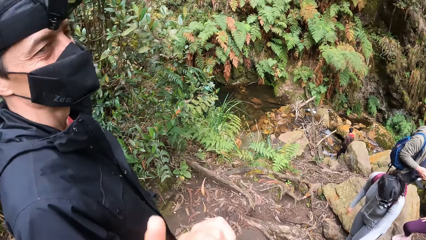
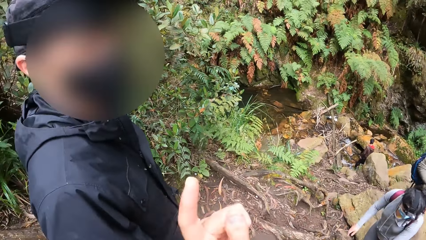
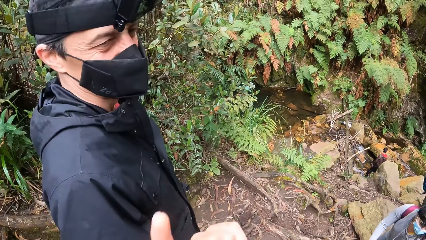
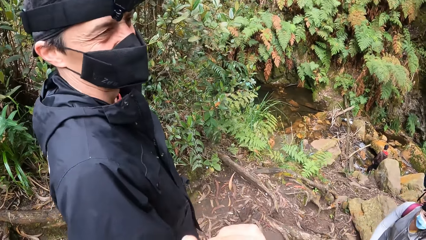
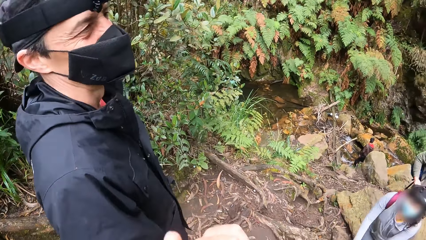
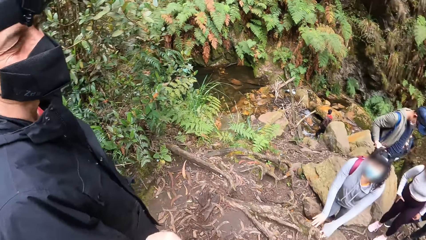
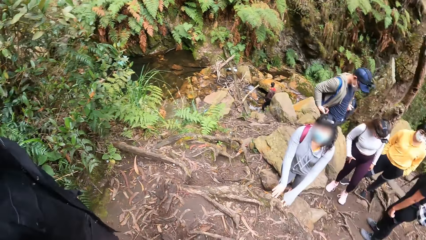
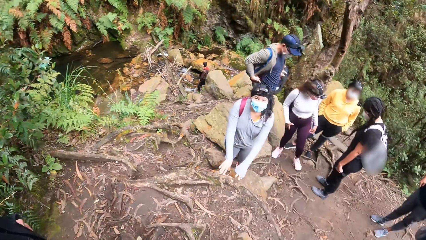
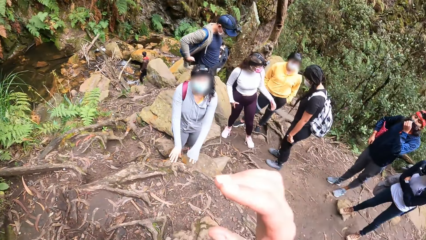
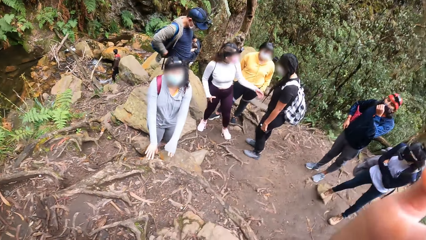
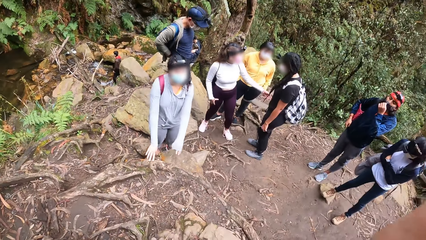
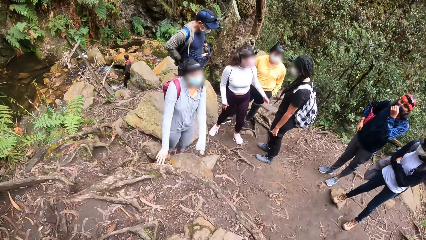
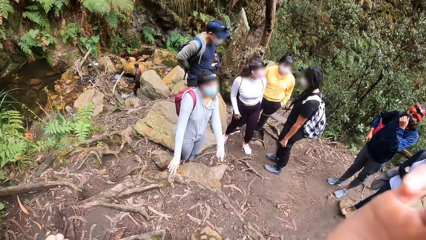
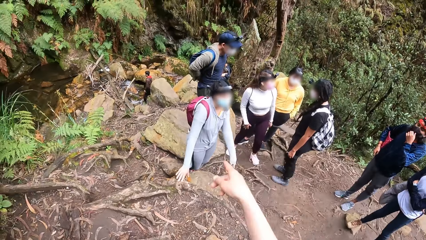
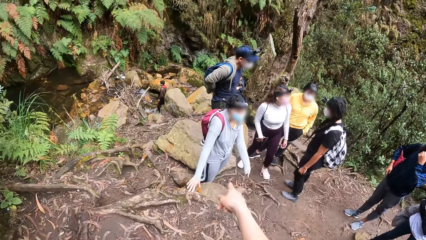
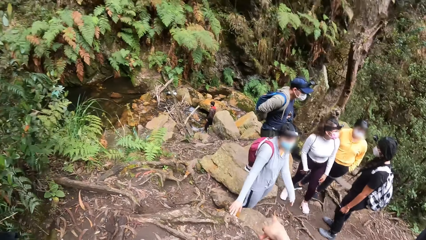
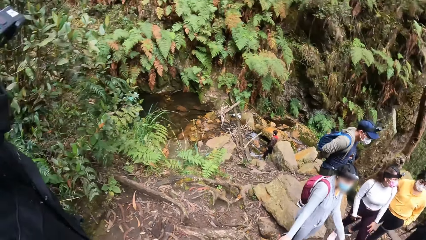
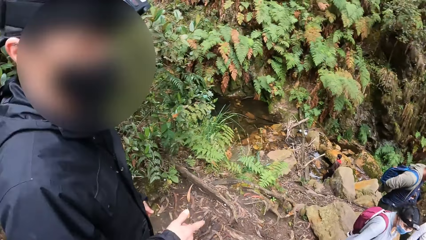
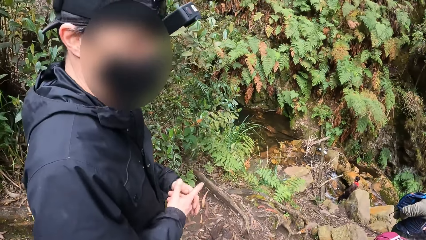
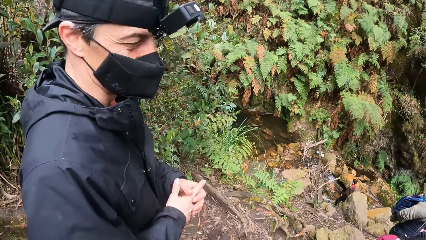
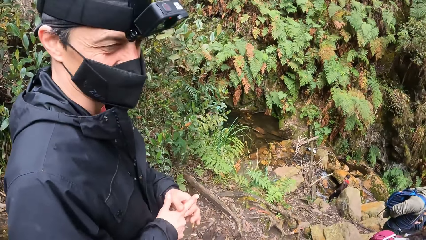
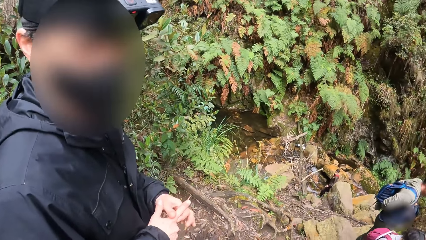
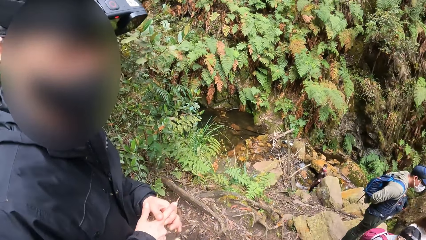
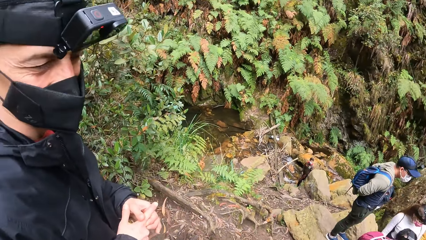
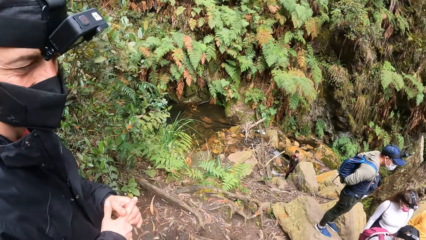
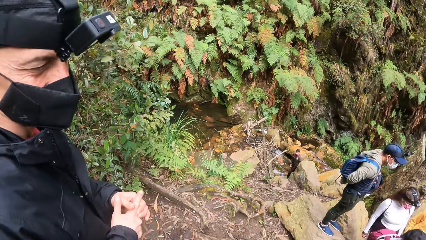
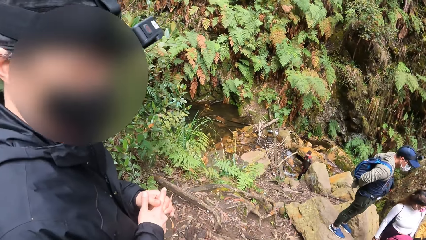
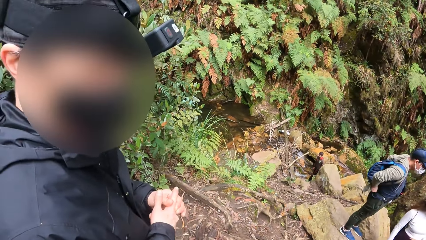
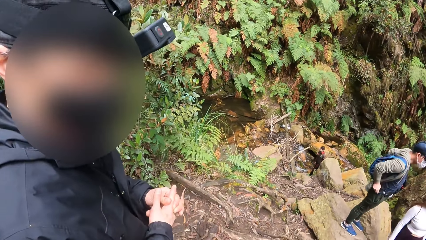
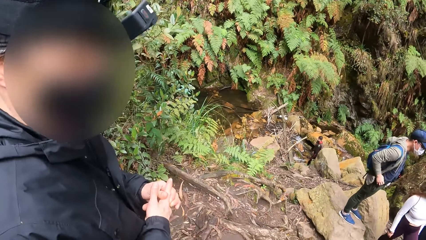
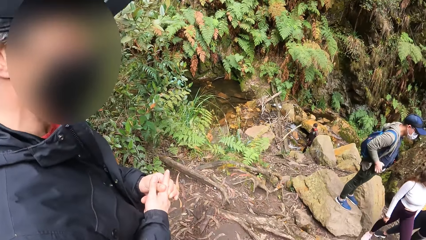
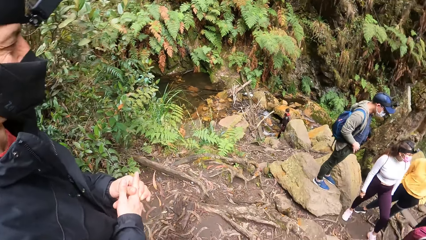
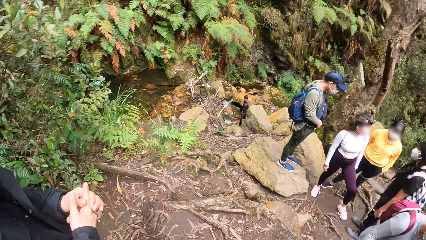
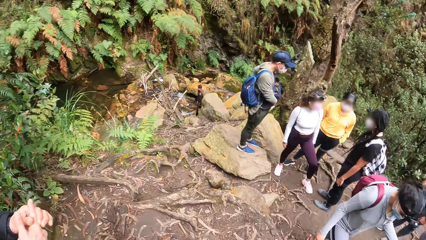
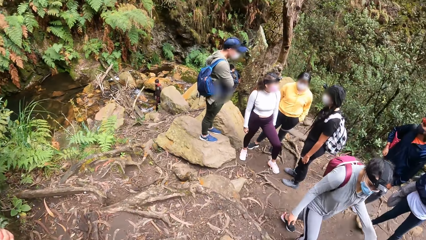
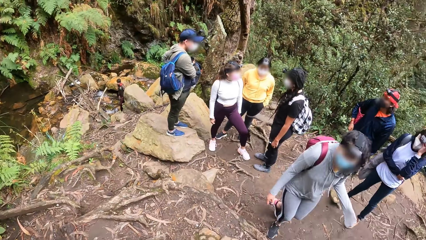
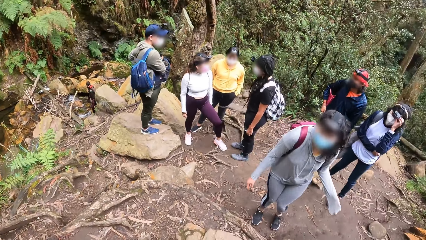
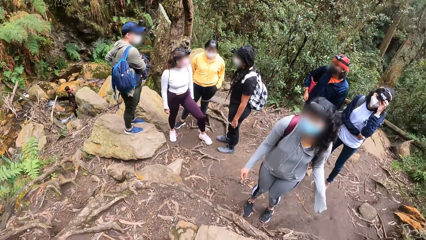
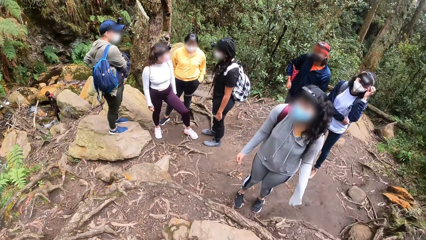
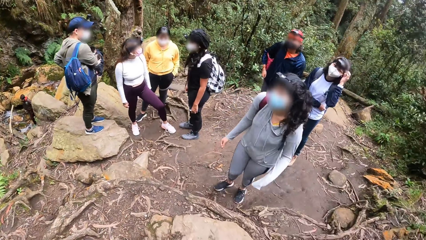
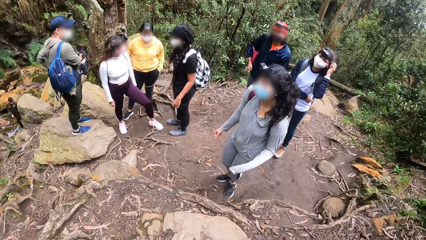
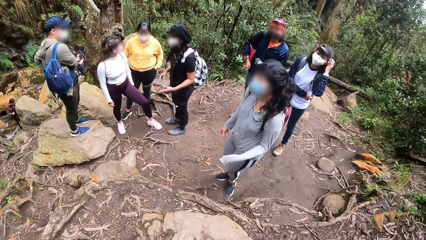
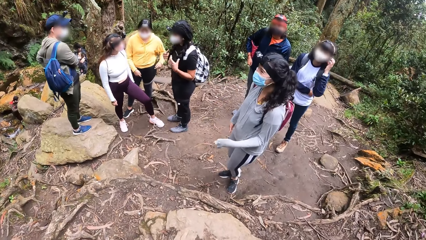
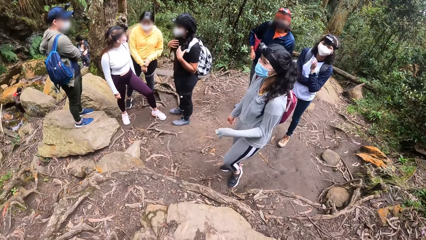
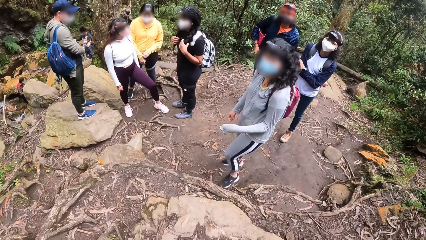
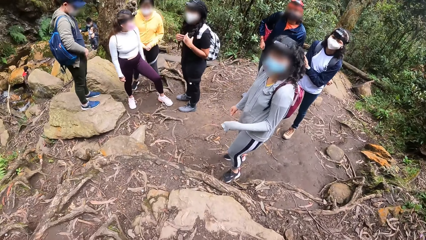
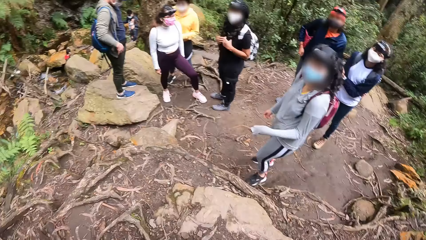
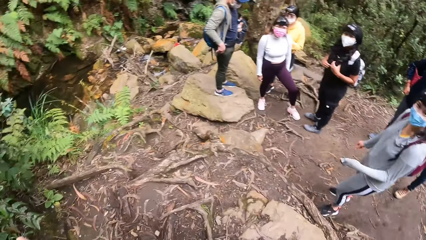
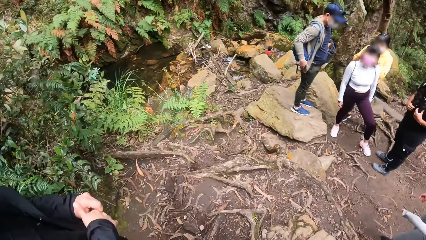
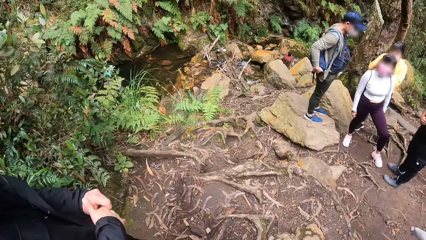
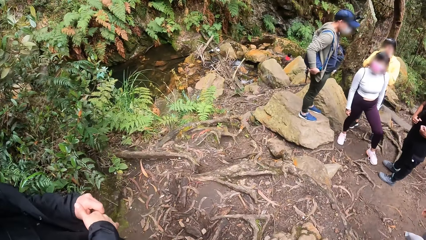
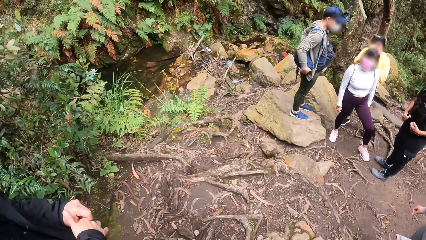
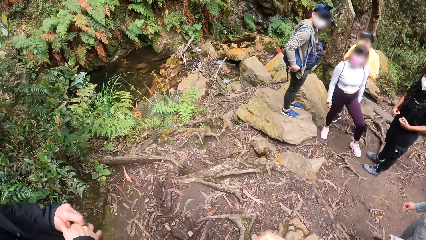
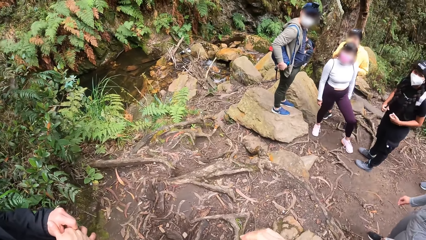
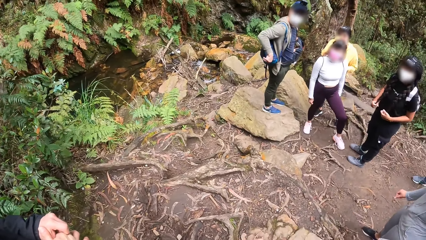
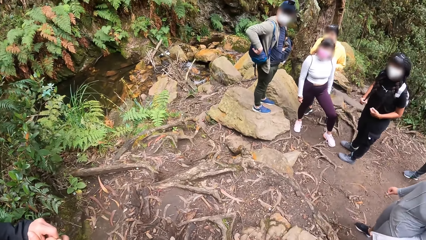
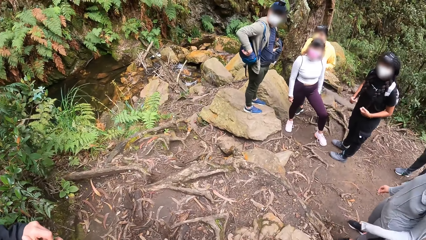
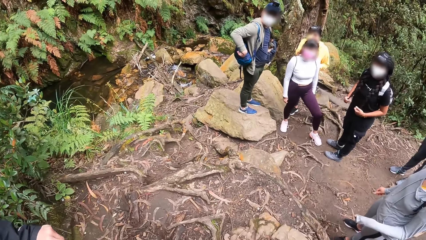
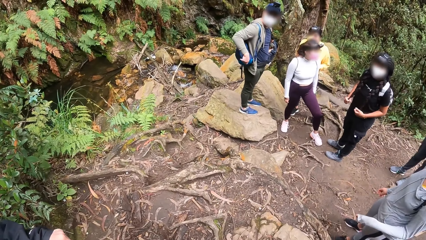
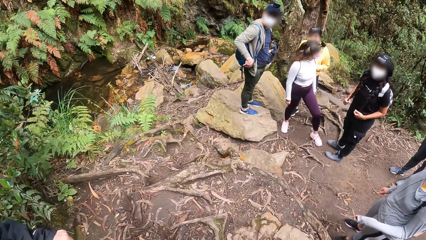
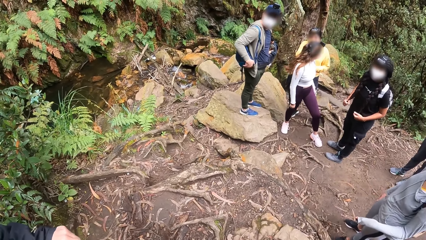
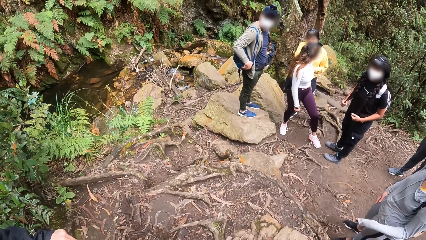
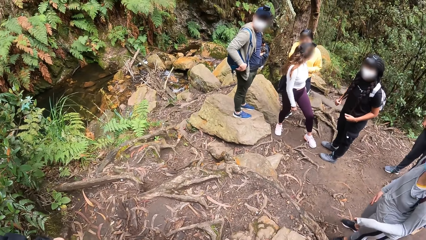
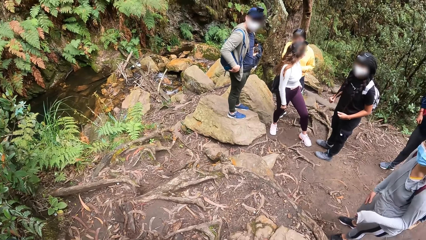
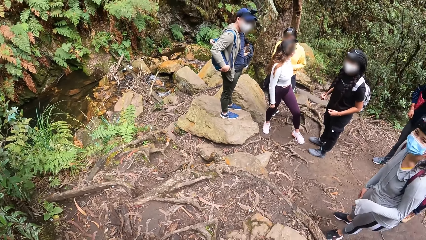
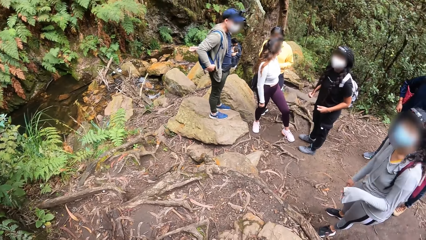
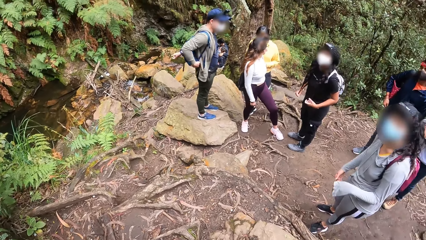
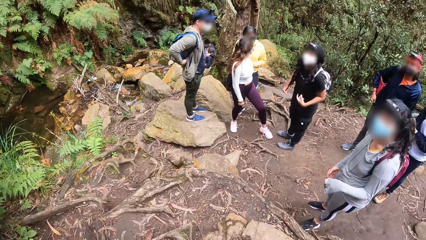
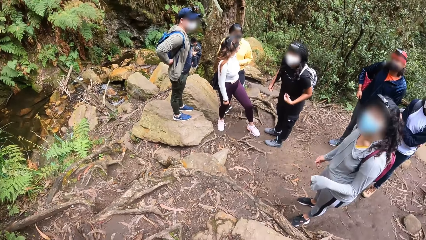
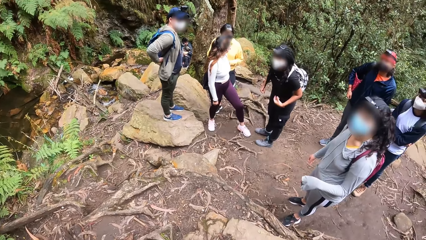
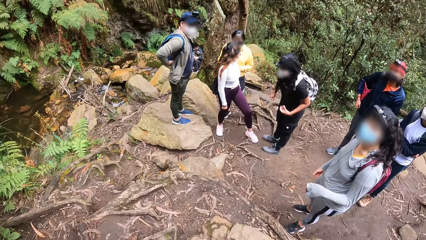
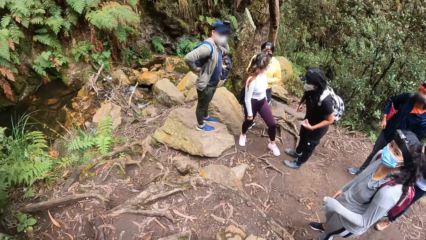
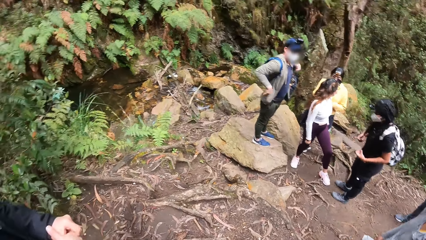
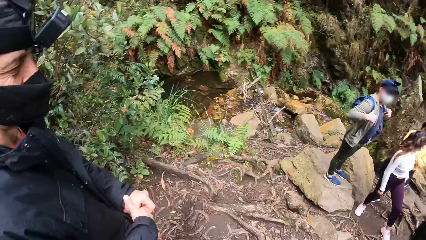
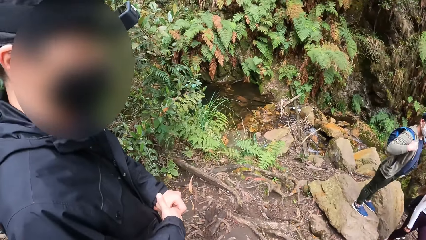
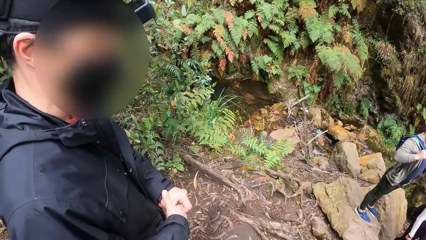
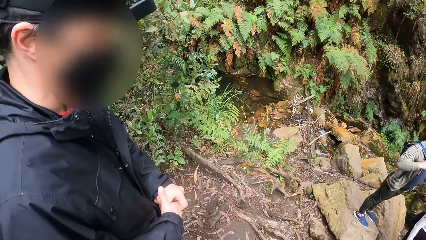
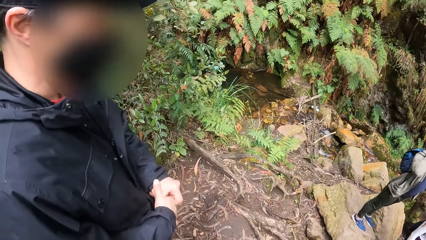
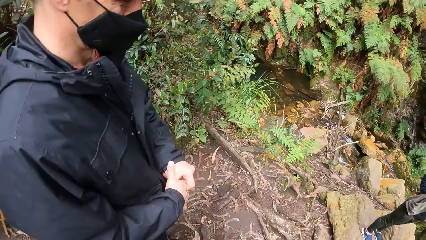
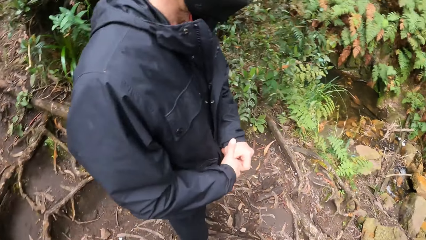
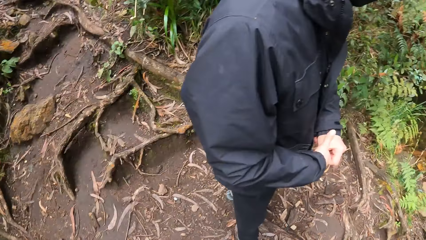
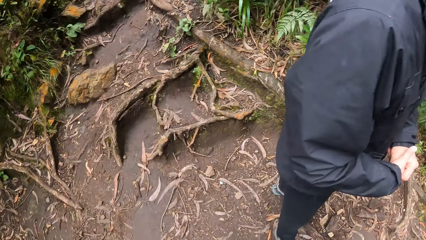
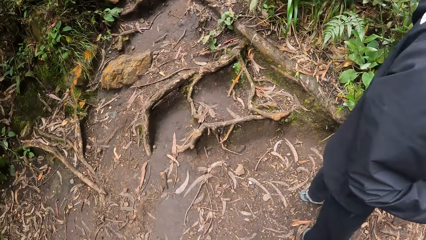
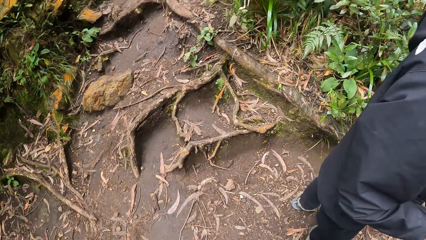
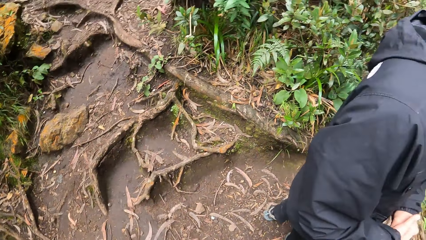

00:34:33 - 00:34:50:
A man wears the pouch around his waist with his hands. Another man adjusts the nose mask on his face with his left hand. A woman touches the hair of another woman with her left hand. The camera wearer points her right hand downhill. A third man holds his right hand with his left hand. A third woman adjusts her hair with her left hand. The second woman holds her hair with her hands. The camera wearer interacts with a lady. The first man hangs the bag on his right shoulder.
